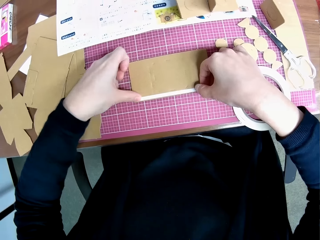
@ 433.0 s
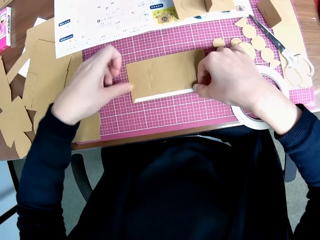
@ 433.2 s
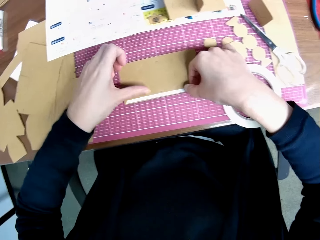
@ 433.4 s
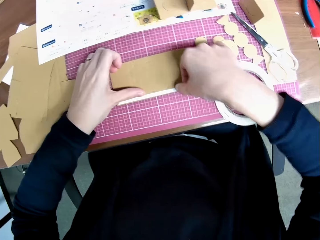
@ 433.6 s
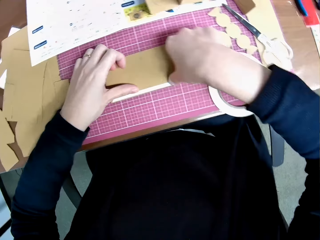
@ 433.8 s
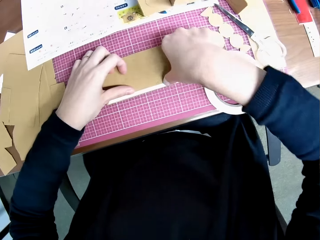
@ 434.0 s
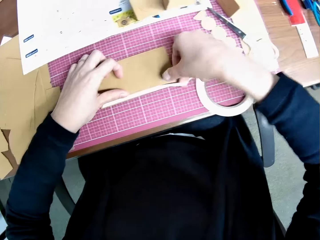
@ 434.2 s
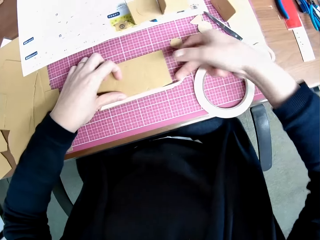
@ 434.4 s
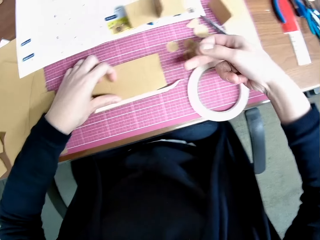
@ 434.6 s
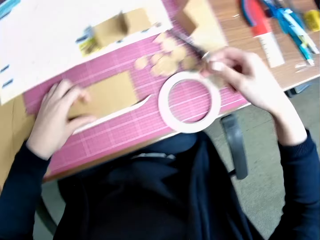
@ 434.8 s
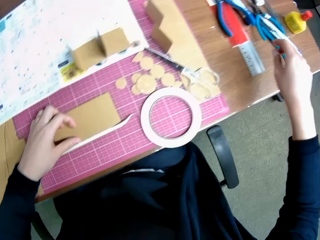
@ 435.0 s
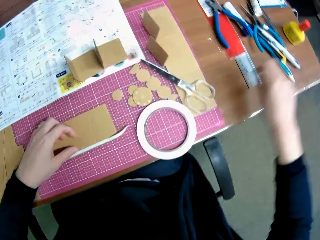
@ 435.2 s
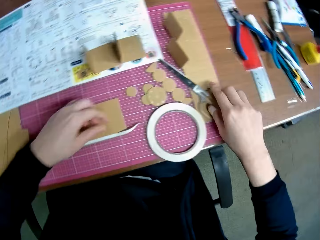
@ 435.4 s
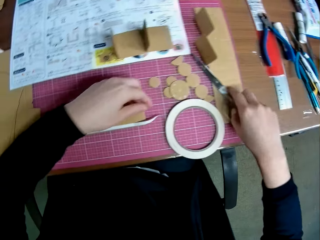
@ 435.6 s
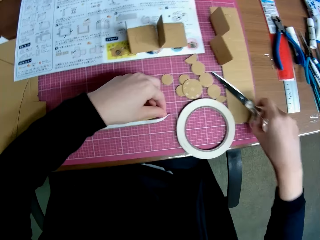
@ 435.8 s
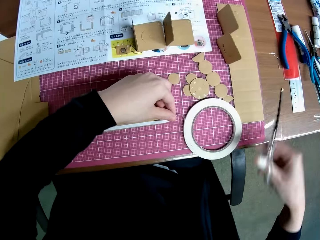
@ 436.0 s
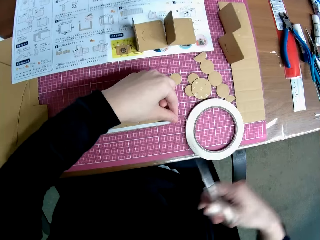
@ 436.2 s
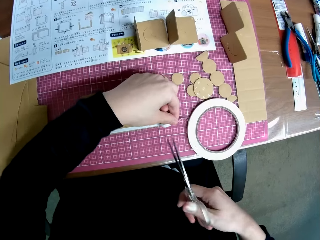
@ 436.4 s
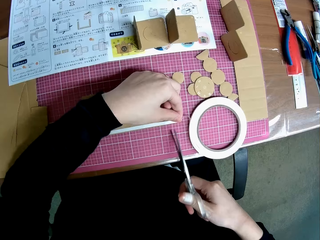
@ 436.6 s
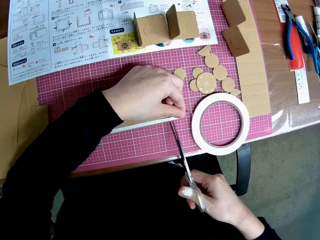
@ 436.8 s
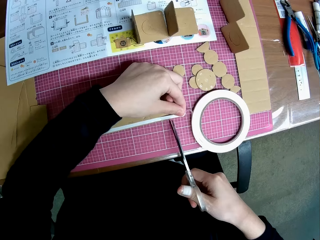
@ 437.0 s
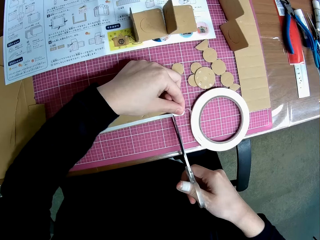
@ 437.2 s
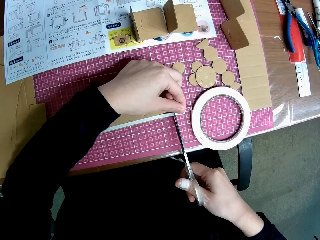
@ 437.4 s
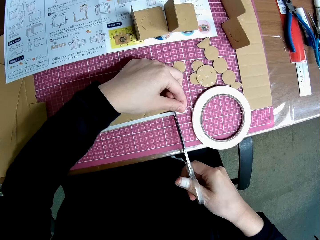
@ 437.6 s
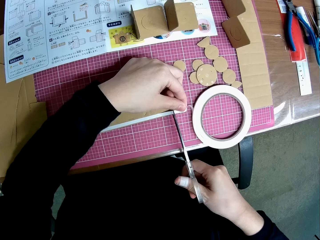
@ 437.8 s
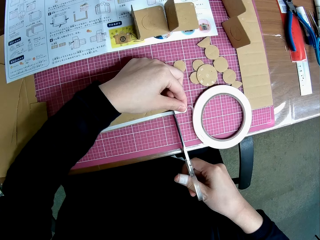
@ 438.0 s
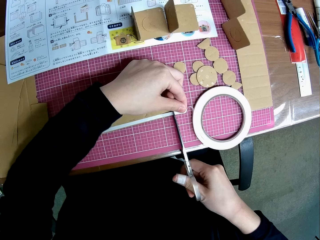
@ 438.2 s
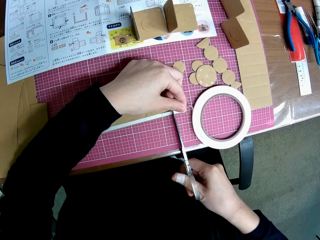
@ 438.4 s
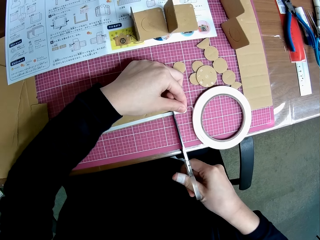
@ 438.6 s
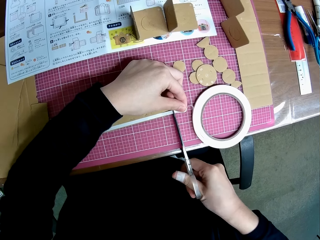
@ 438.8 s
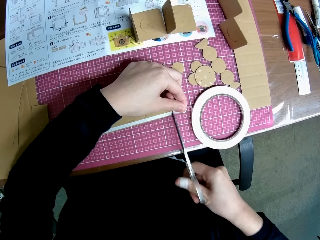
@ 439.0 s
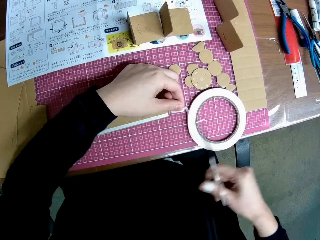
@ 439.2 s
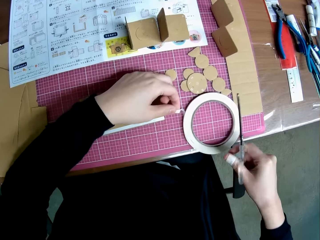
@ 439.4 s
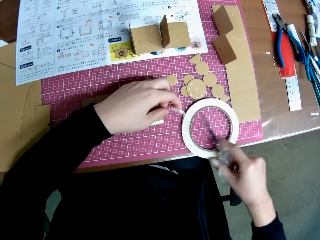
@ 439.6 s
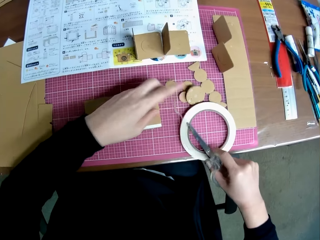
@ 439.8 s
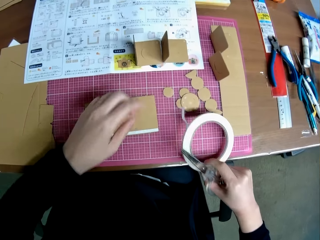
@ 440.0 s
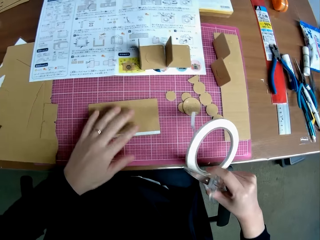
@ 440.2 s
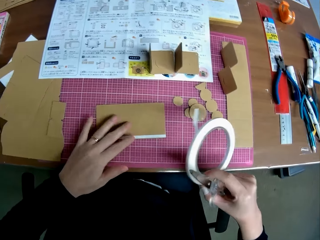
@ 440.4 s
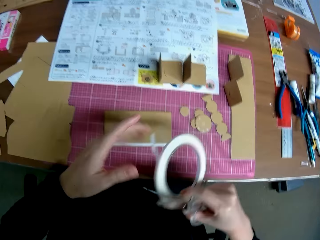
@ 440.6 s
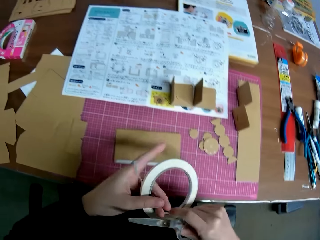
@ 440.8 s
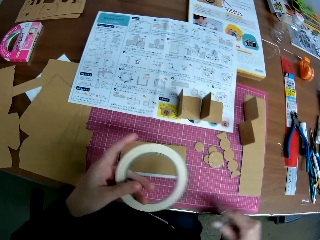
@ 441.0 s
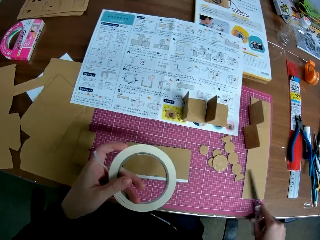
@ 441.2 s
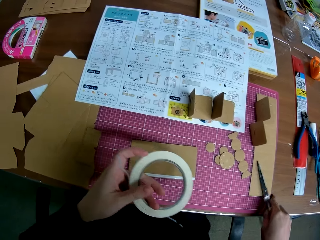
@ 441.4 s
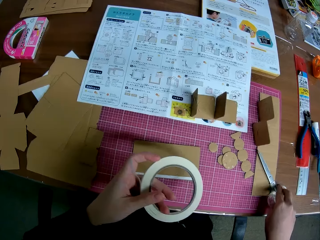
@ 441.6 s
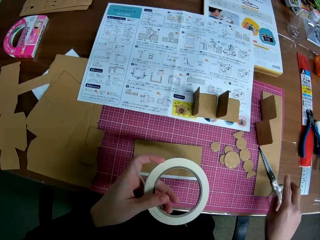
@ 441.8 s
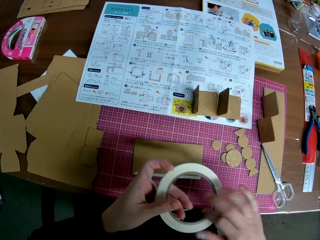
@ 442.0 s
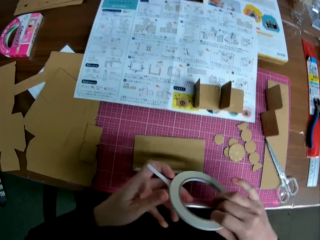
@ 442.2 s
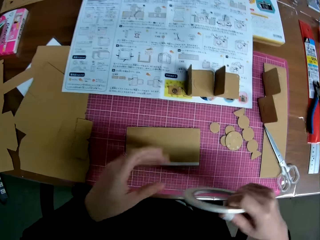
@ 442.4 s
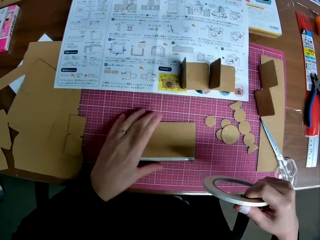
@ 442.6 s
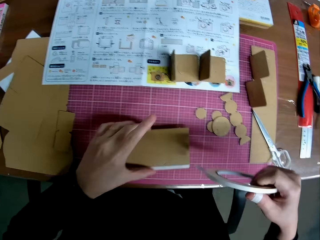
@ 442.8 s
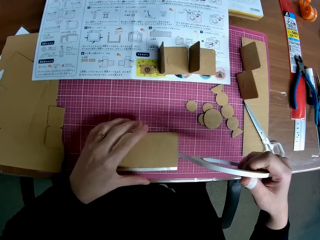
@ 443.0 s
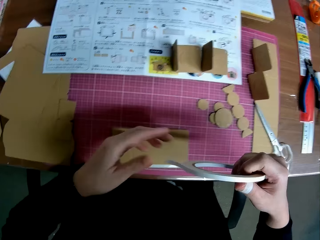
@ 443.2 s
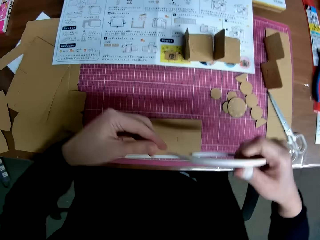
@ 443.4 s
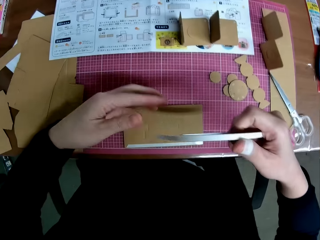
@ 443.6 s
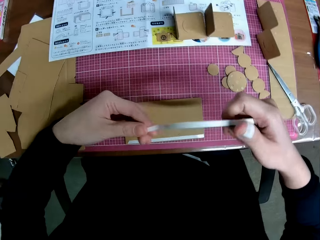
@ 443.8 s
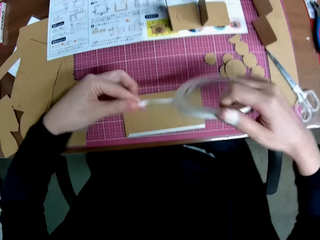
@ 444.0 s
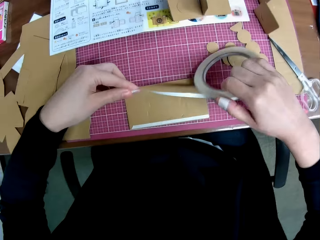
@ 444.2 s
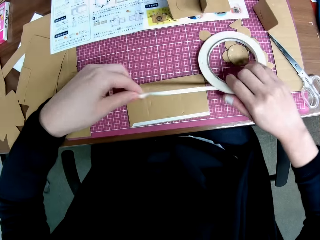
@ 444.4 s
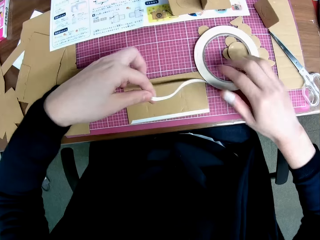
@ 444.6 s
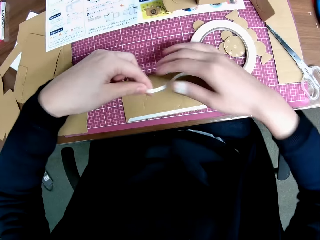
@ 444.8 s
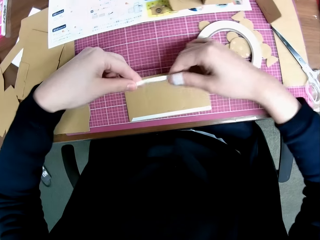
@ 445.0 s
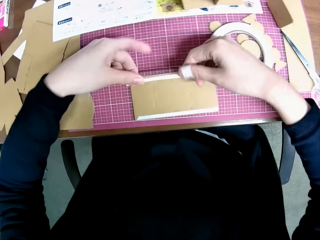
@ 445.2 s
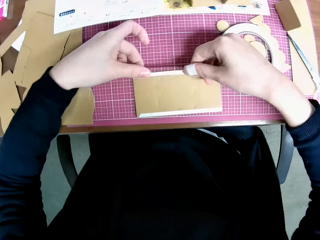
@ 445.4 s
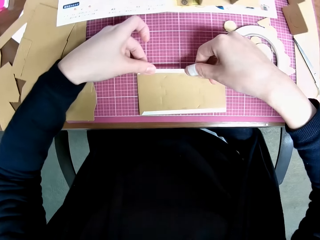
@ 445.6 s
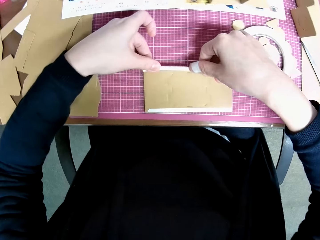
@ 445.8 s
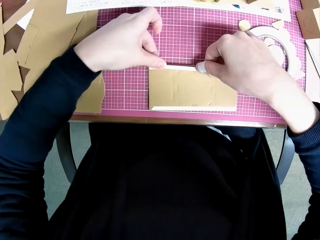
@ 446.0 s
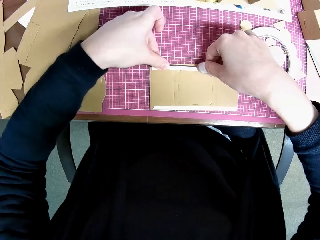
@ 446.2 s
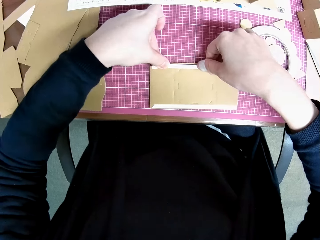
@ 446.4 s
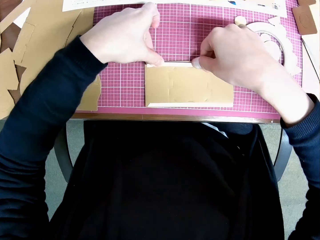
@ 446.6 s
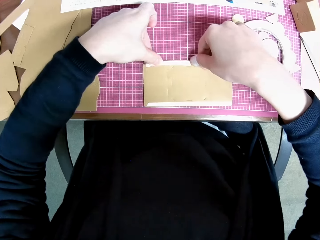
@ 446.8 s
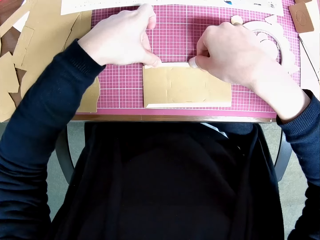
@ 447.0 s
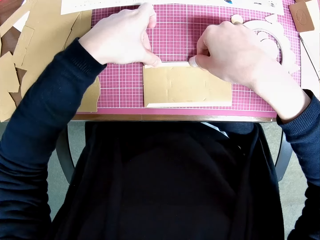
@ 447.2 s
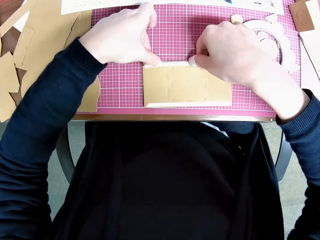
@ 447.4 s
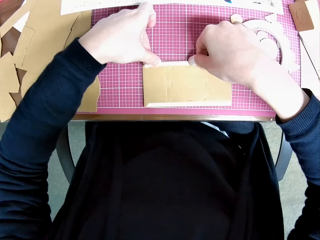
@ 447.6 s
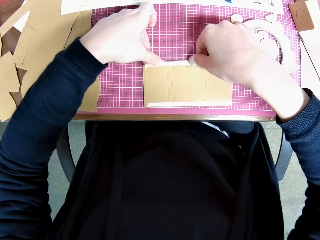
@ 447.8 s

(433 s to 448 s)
The camera wearer picks the pair of scissors. He cuts the cello tape with the pair of scissors. He picks the tape with his right hand and passes the tape to his left hand. He drops the pair of scissors on the table. He passes the tape to his right hand. He adjusts the carved shape on the table with his left hand. He drops the tape on the table with his right hand. He tapes the carved shape on the table with the tape.

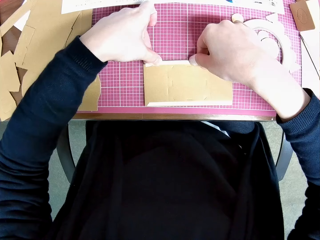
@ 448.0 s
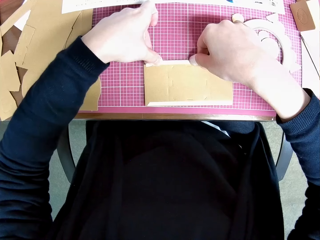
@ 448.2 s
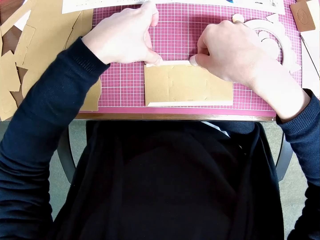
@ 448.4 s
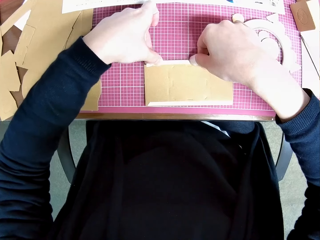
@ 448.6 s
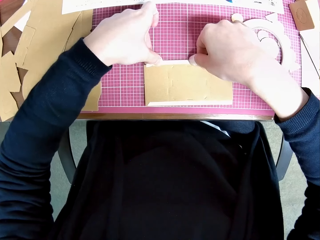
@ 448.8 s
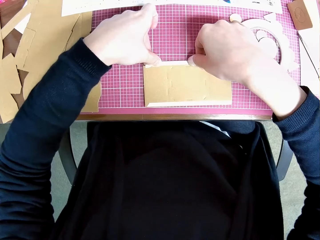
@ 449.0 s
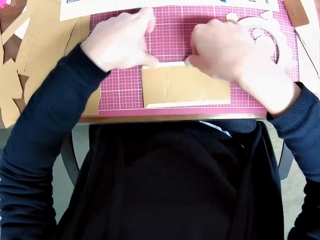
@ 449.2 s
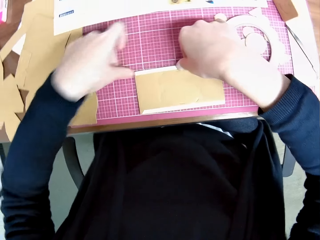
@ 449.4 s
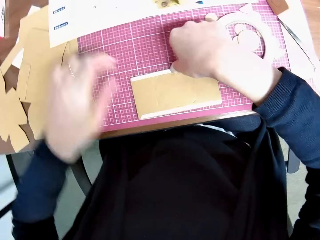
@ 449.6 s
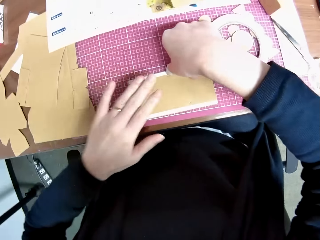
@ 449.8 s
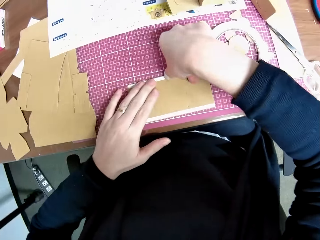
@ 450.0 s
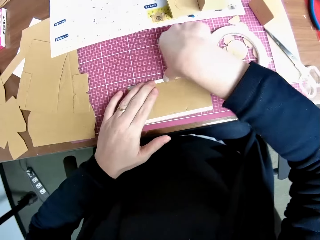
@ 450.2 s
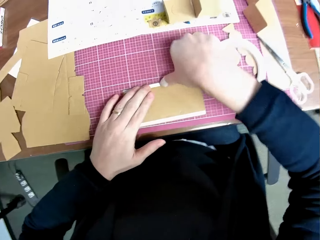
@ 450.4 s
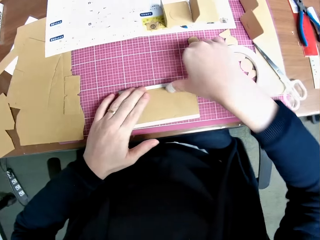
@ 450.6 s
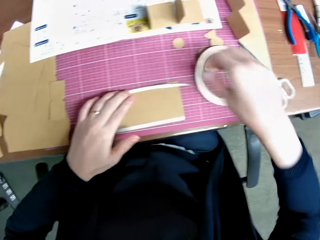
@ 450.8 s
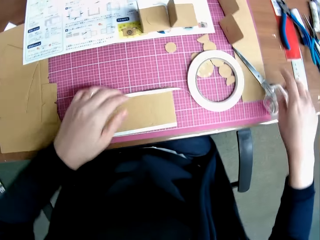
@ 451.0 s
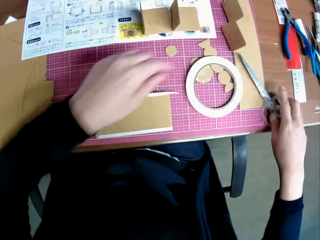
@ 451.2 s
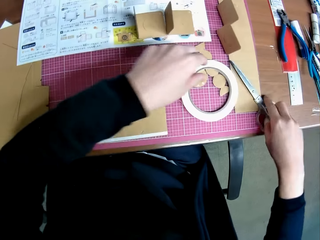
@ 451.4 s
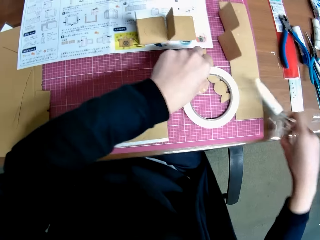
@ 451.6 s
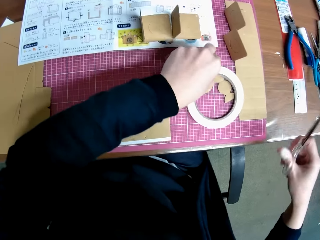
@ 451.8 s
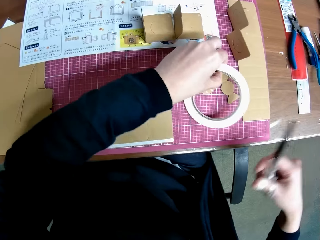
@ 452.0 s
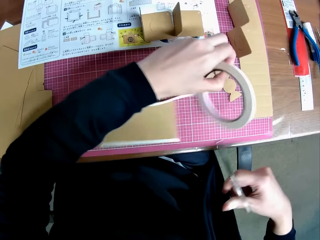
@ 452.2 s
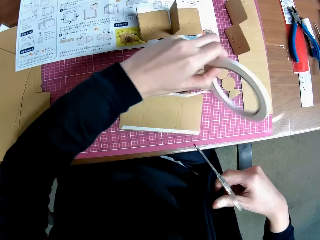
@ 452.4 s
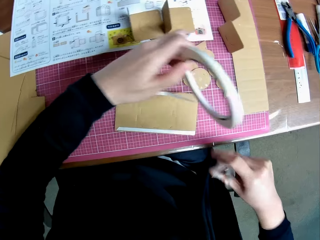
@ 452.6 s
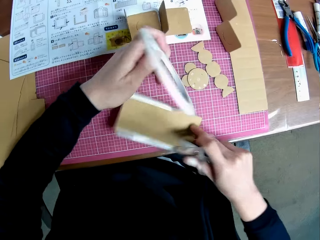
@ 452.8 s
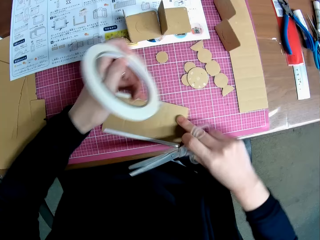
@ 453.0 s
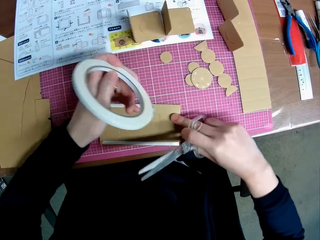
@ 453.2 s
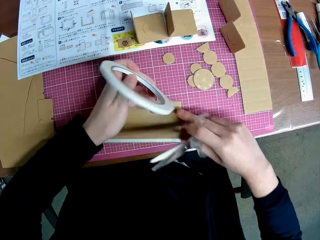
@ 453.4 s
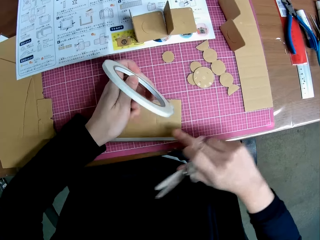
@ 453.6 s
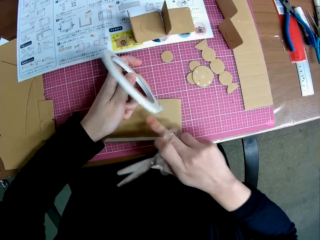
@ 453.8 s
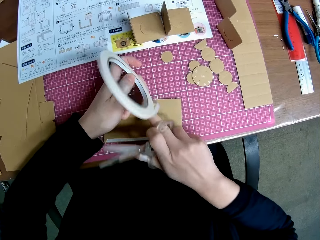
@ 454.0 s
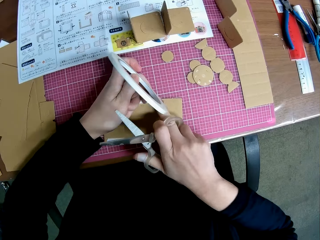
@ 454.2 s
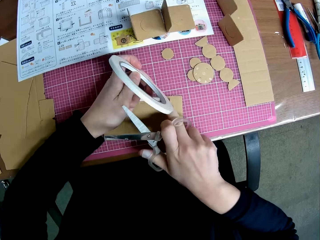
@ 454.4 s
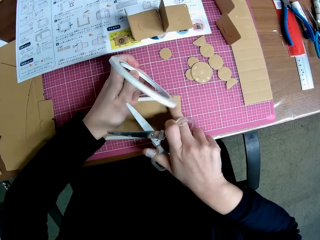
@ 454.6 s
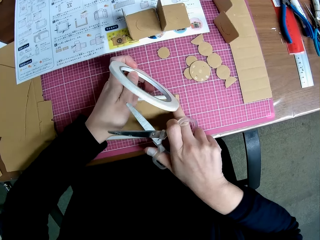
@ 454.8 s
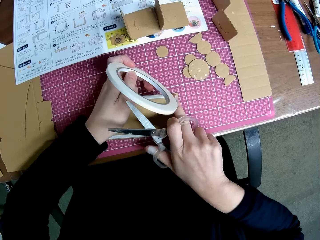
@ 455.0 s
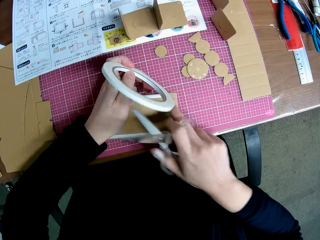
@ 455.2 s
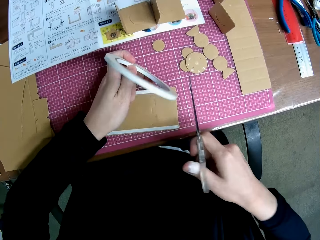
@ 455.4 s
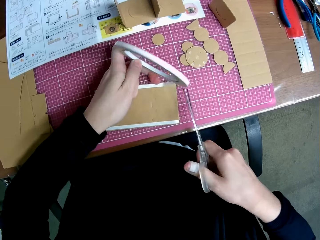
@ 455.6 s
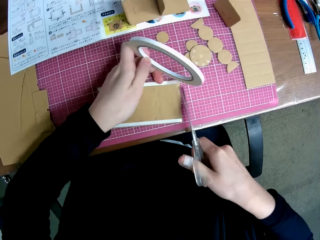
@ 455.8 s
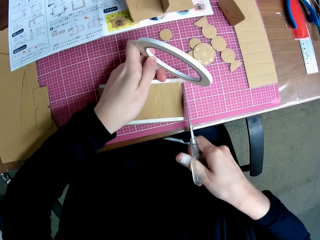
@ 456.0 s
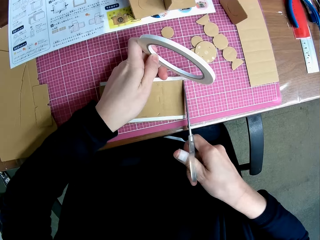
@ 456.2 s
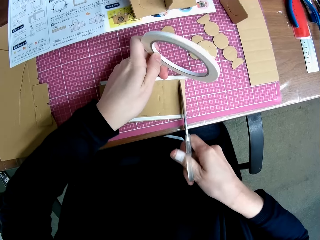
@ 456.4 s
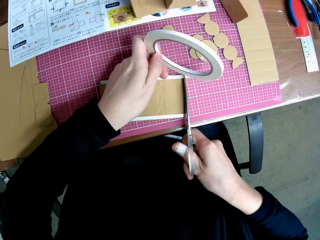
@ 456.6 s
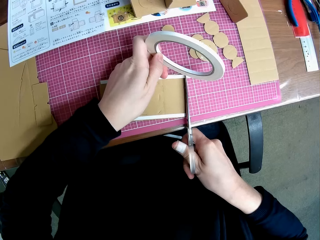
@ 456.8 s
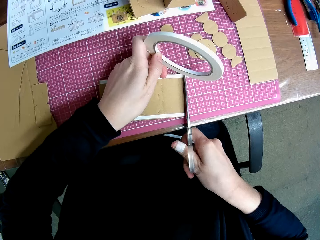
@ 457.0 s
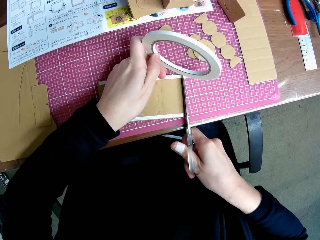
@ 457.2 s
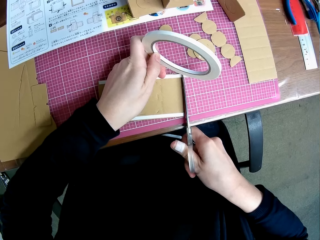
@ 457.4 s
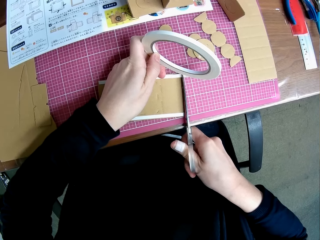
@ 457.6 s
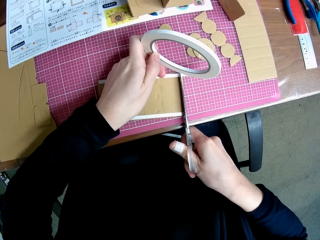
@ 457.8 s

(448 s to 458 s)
The camera wearer picks the pair of scissors on the table with his right hand. He raises the tape on the table with his left hand. He adjusts the carved shape on the table with his right hand. He cuts the cello tape with the pair of scissors.
